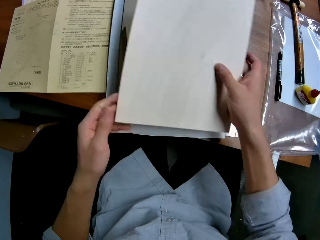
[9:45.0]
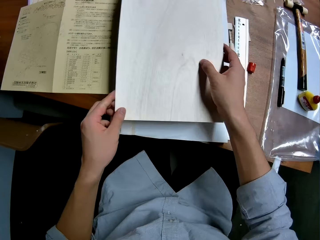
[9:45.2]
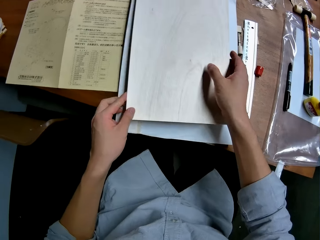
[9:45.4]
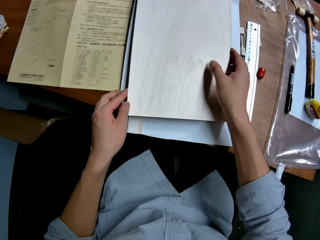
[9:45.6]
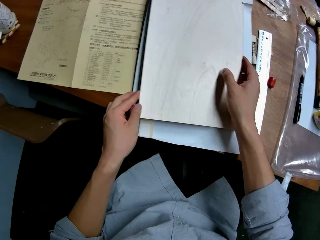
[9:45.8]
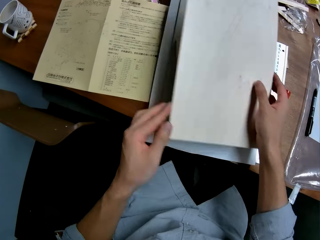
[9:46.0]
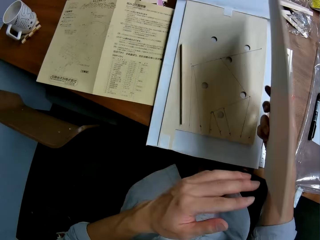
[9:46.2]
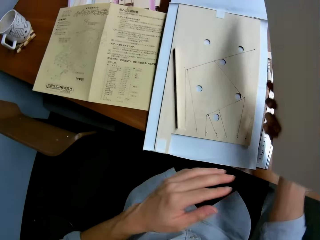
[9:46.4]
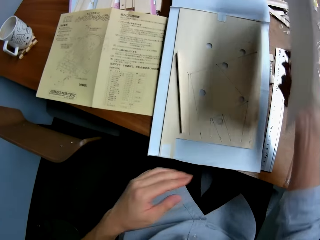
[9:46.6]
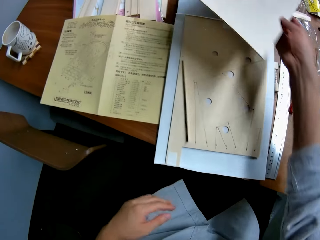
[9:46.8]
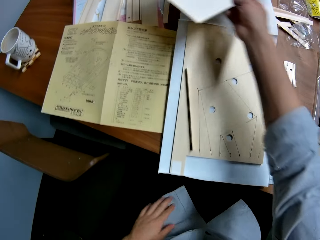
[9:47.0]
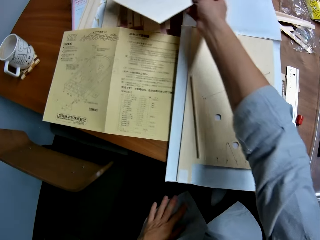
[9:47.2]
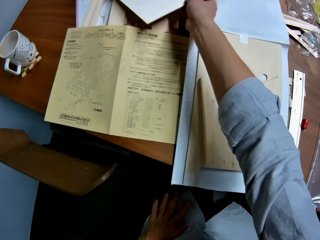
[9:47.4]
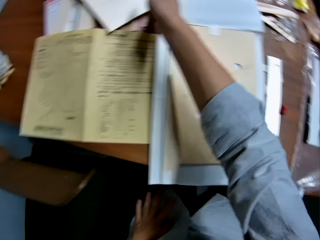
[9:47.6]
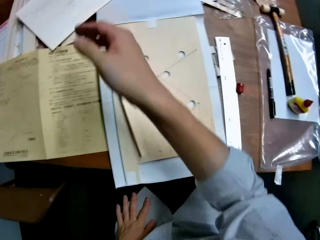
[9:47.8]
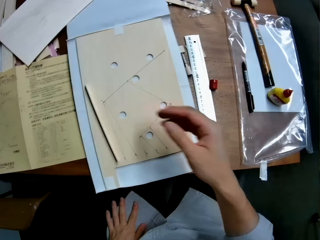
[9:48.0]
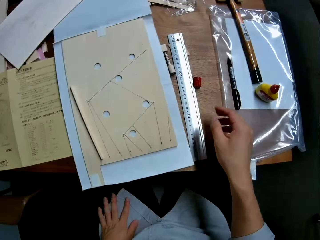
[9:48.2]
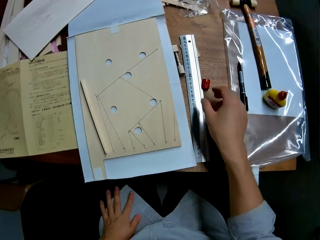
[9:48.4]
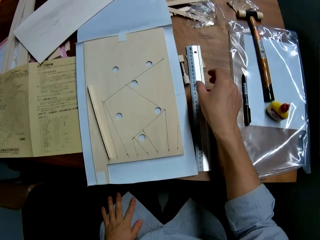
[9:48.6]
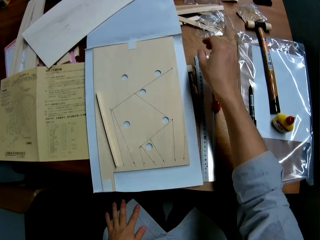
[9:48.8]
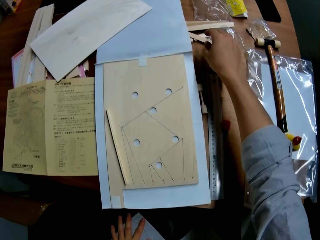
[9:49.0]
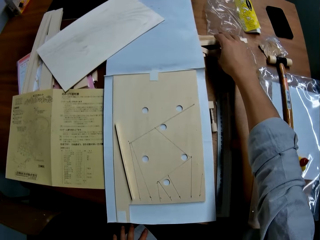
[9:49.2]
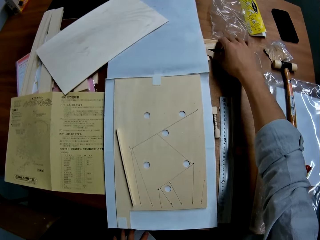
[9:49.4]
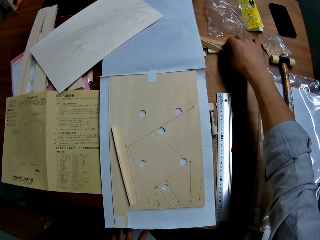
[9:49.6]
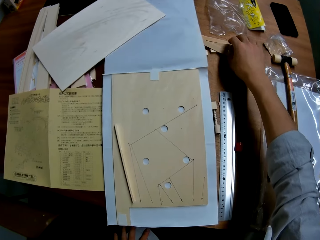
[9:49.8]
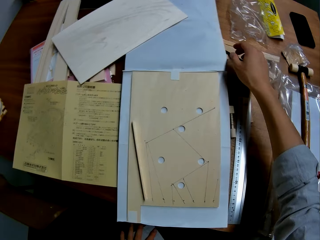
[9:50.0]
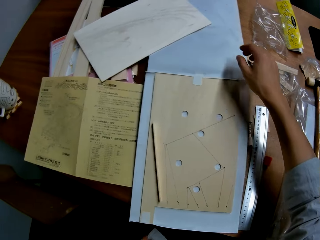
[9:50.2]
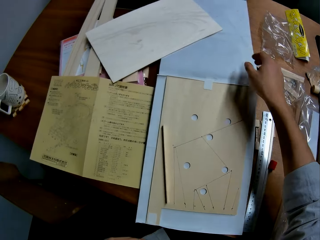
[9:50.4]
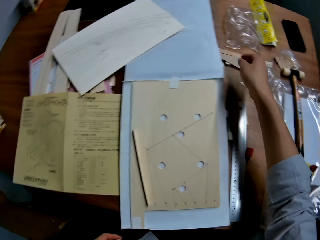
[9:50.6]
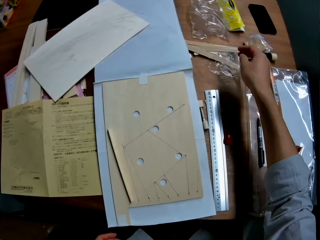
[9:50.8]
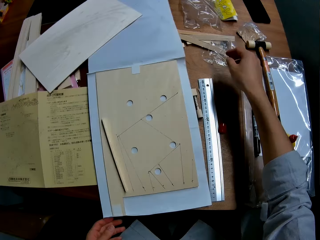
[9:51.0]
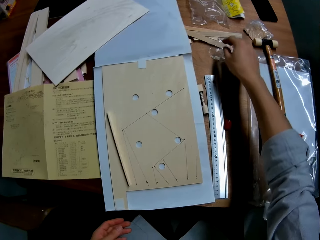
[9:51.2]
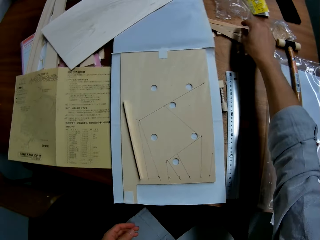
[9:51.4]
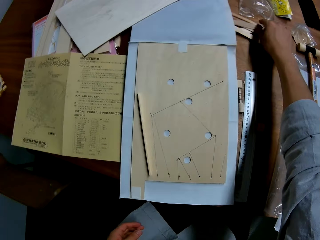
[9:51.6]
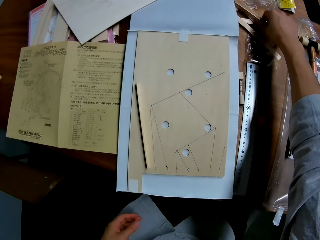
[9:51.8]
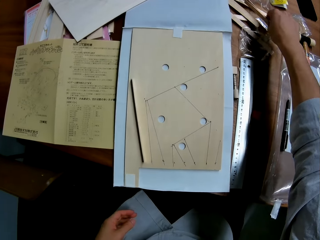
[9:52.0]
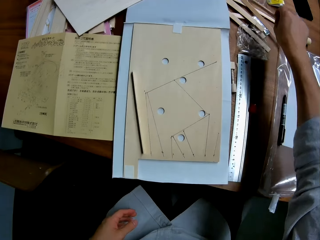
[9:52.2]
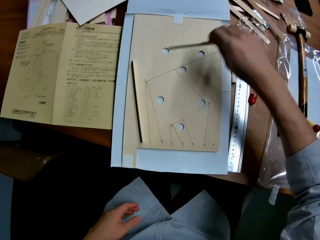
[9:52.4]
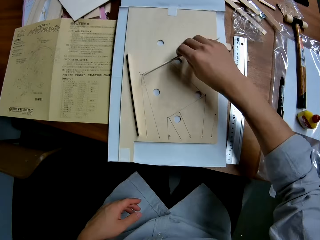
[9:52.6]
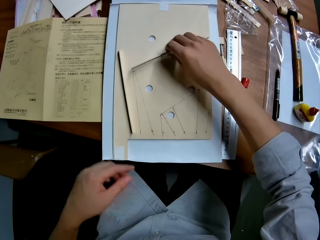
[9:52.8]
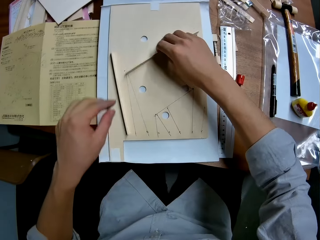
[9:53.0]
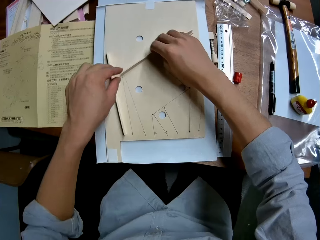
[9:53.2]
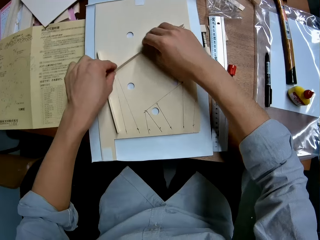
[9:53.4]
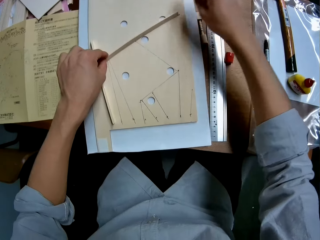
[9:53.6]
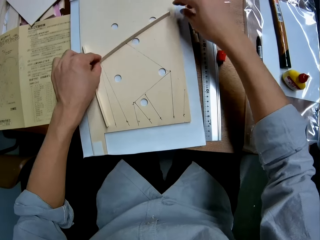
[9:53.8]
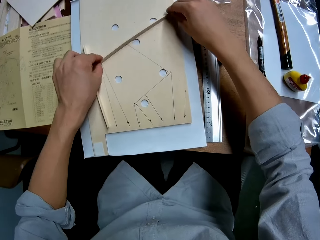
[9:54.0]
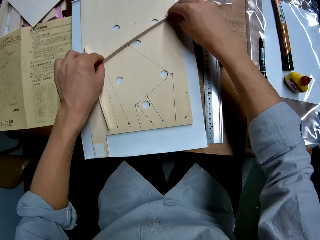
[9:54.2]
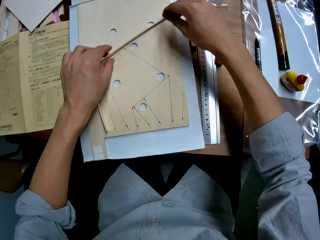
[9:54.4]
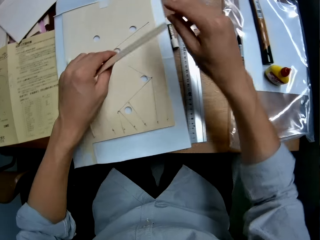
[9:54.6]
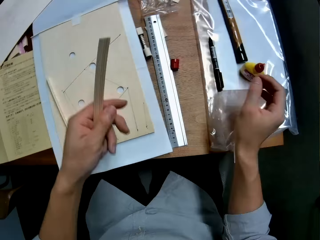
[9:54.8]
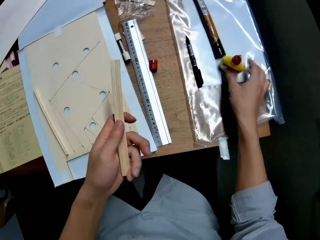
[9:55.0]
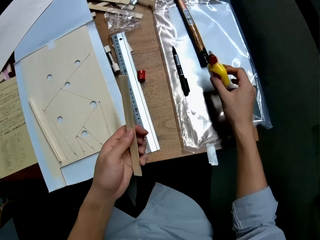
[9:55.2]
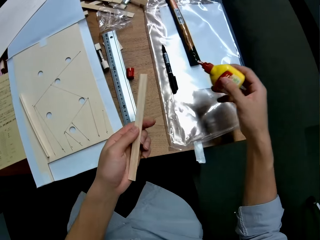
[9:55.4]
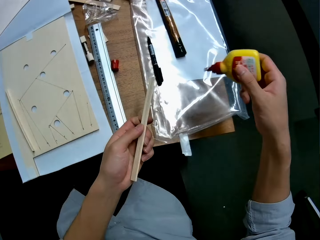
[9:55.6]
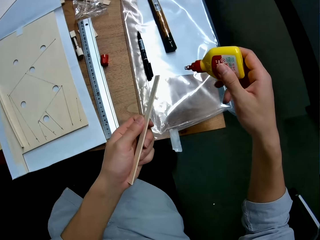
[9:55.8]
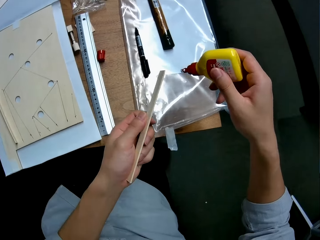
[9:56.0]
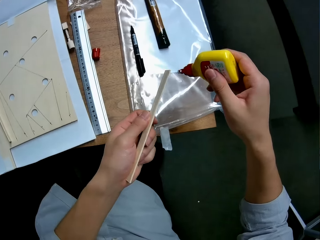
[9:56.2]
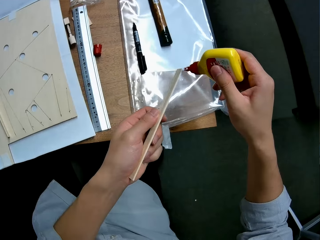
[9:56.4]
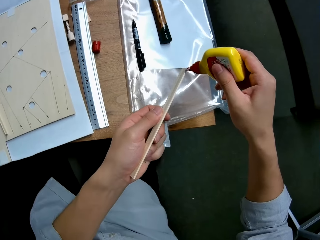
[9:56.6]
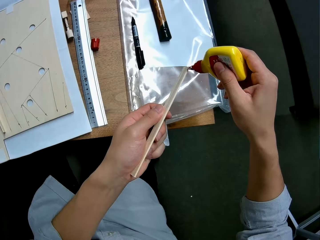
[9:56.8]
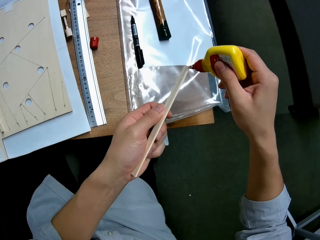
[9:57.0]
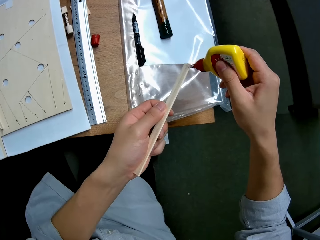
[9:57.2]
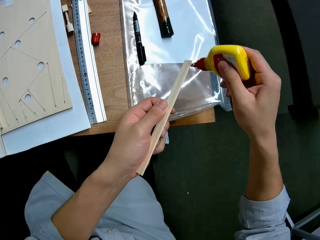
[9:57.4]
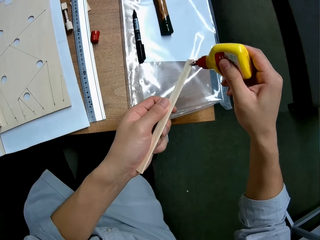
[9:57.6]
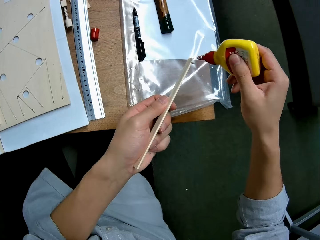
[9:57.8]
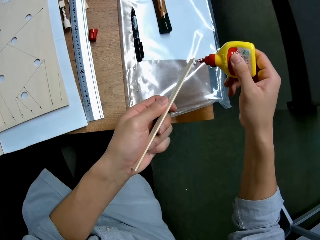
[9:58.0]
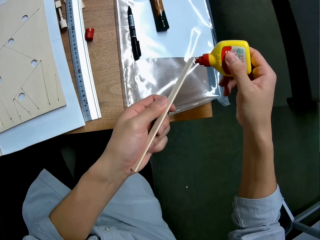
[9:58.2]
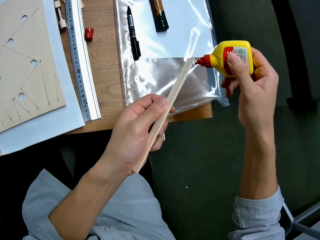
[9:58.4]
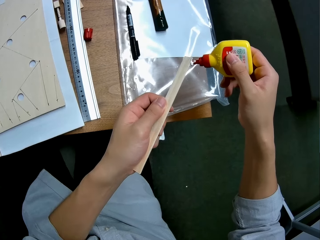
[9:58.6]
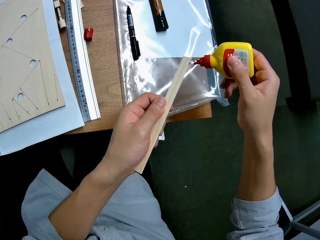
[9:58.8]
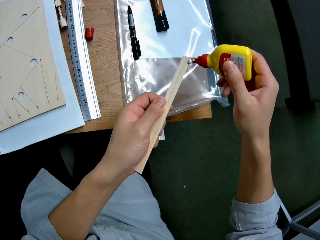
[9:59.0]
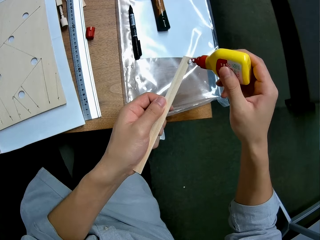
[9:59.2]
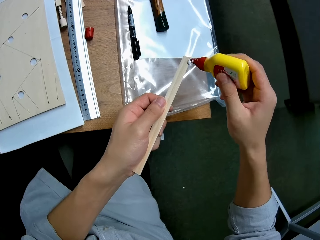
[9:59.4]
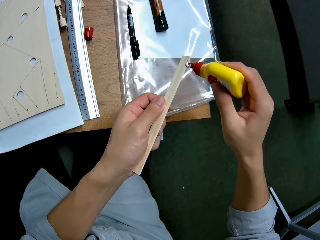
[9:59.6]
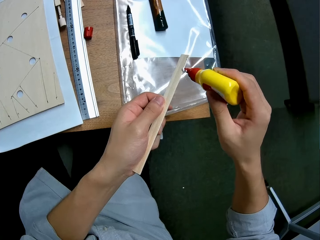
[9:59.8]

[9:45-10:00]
The camera wearer turns the wooden slab upside down. He drops the wooden slab on the woodwork on the table. He picks up the wooden slab from the woodwork. He drops the wooden slab in his right hand on the table. He moves some pieces of wood on the table with his right hand. He picks up a piece of wood from the table with his right hand. He attaches the piece of wood in his right hand to the wooden slab on the table. He picks up the piece of wood from the table with his left hand. He picks up a bottle of glue from the table with his right hand. He applies glue to the piece of wood in his left hand.

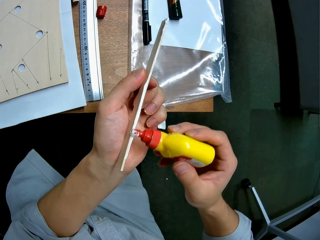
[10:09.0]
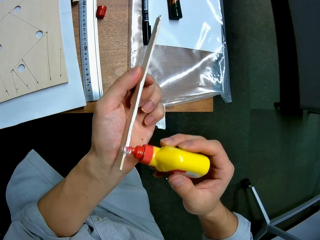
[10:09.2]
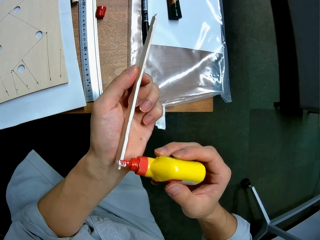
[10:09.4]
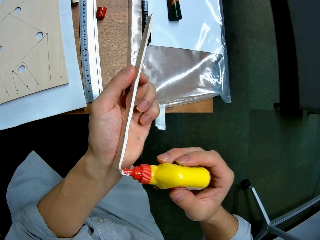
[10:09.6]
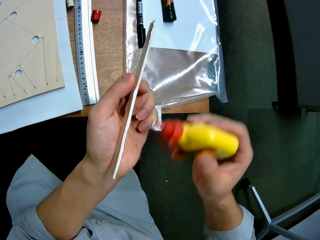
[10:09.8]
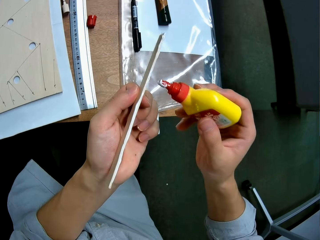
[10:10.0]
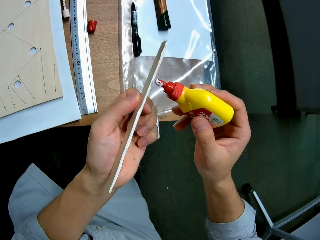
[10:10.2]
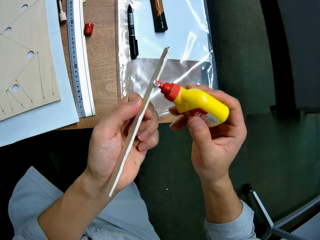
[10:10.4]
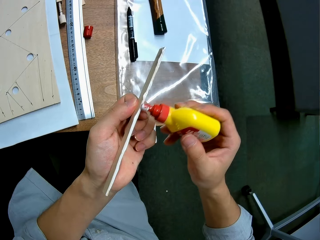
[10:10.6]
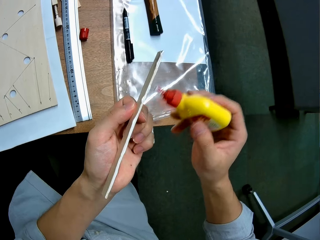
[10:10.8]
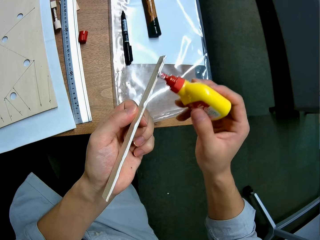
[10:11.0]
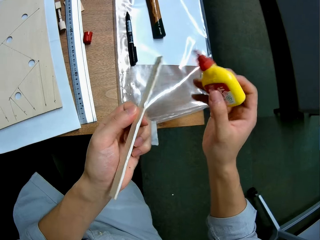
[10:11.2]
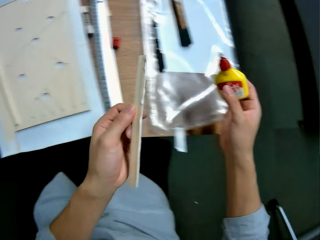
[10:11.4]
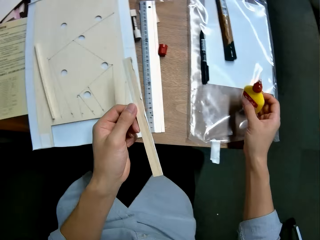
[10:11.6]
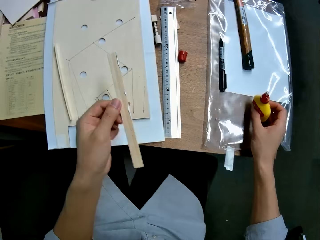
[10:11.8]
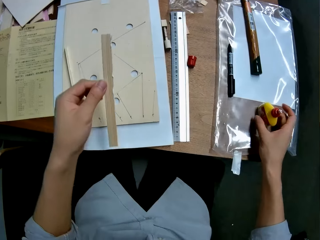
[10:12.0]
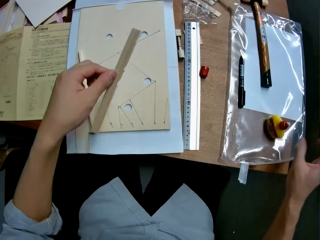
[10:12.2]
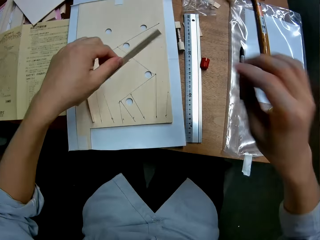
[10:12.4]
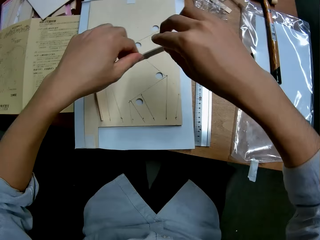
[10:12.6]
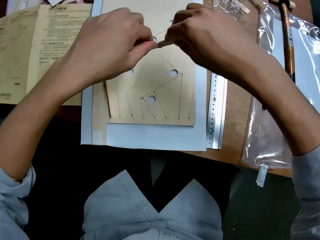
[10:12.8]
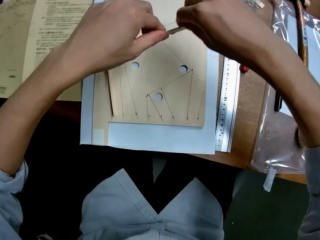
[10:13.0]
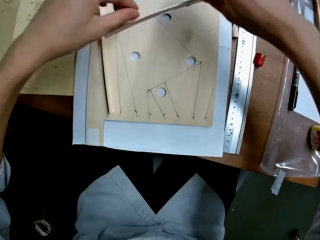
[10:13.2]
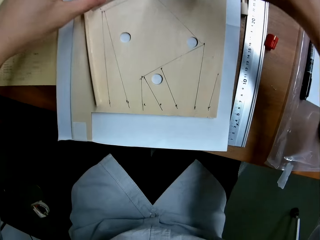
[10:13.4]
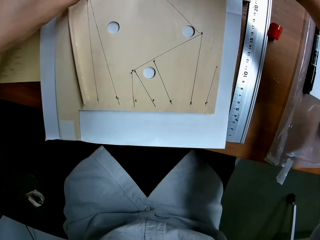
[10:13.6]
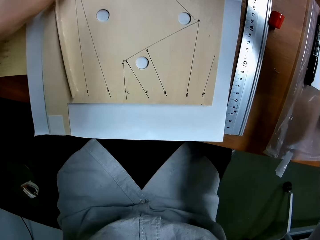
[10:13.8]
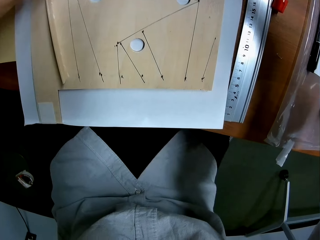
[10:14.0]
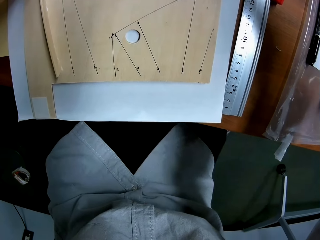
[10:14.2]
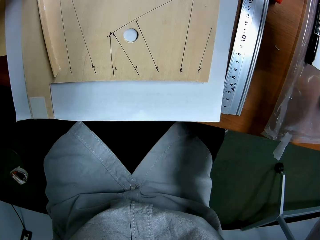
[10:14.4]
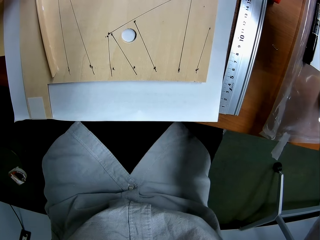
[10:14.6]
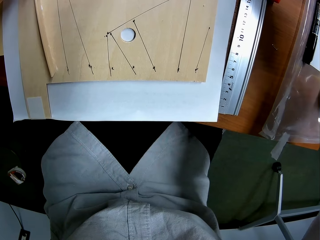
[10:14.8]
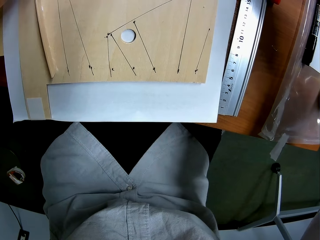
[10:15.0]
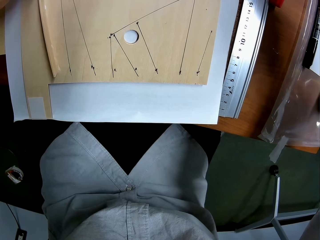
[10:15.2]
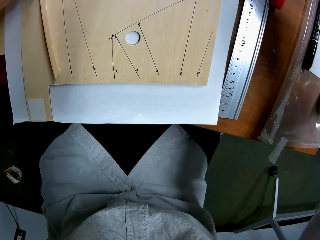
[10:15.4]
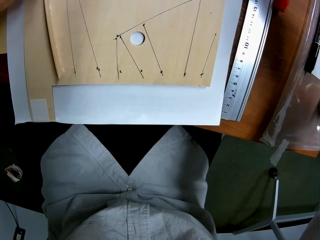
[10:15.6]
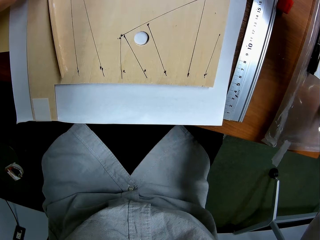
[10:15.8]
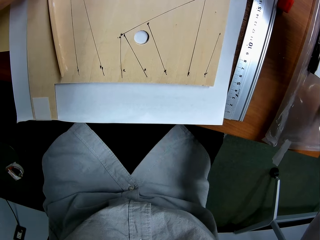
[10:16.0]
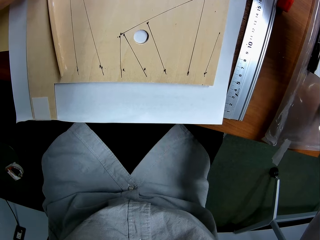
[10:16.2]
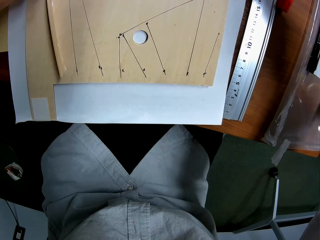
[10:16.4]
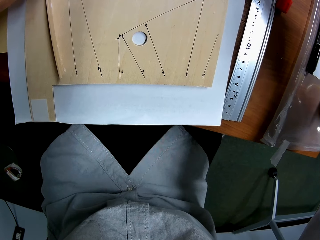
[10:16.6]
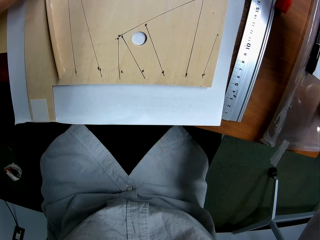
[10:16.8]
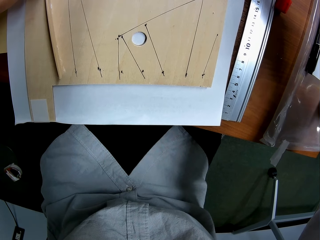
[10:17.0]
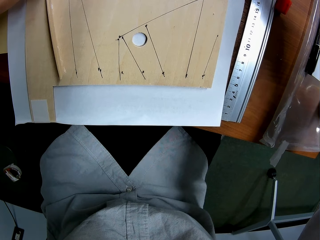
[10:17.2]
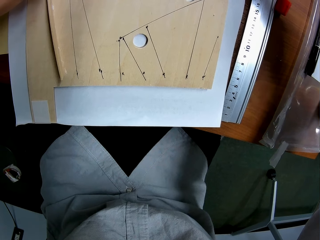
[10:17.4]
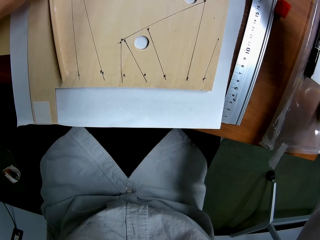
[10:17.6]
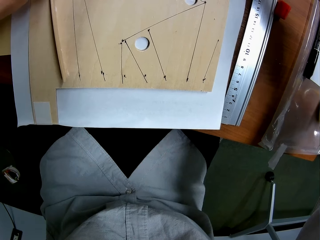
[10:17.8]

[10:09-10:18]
The camera wearer drops the bottle of glue on the table. They put a piece of cardboard on the pinball board.
